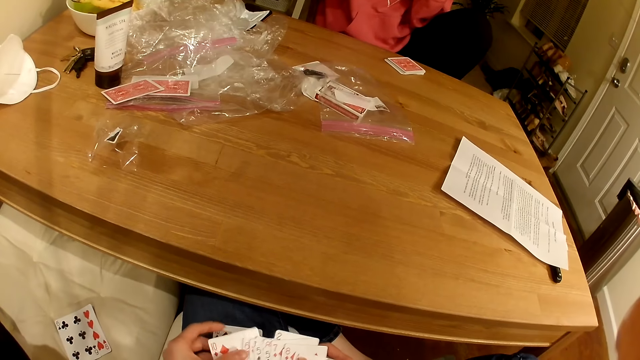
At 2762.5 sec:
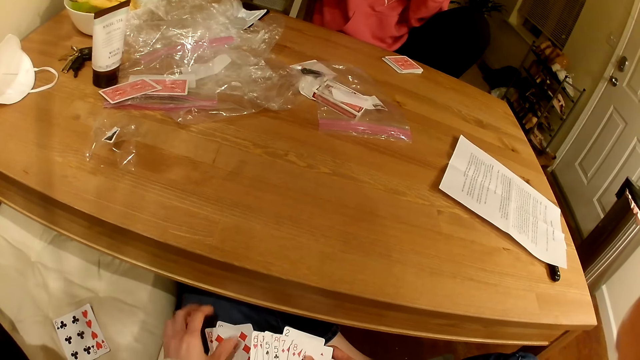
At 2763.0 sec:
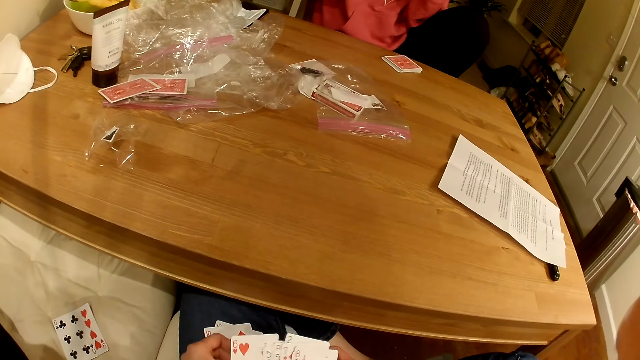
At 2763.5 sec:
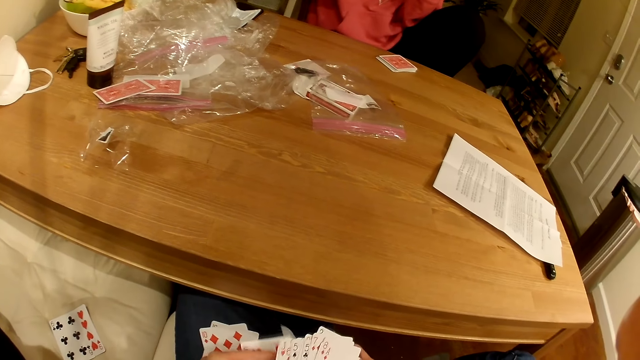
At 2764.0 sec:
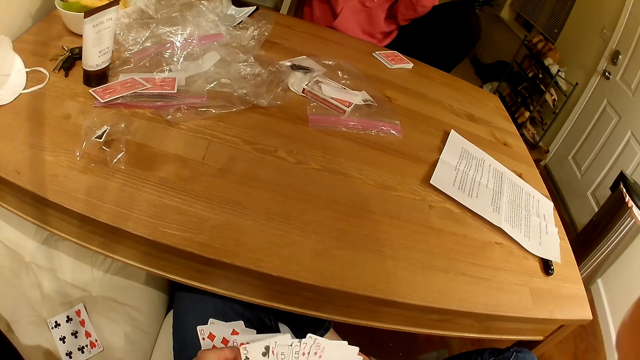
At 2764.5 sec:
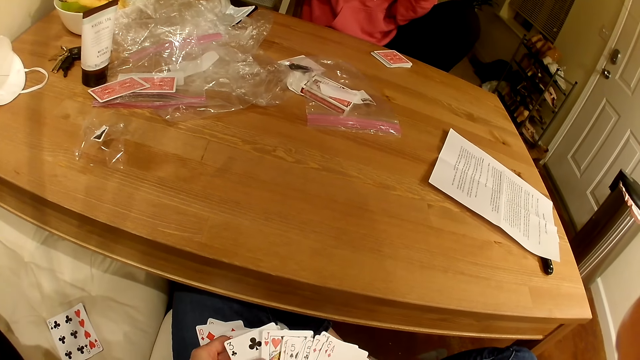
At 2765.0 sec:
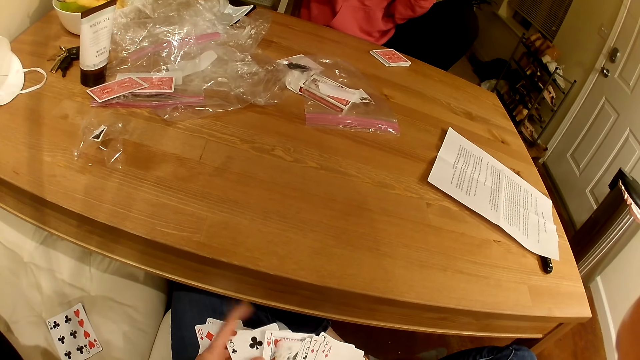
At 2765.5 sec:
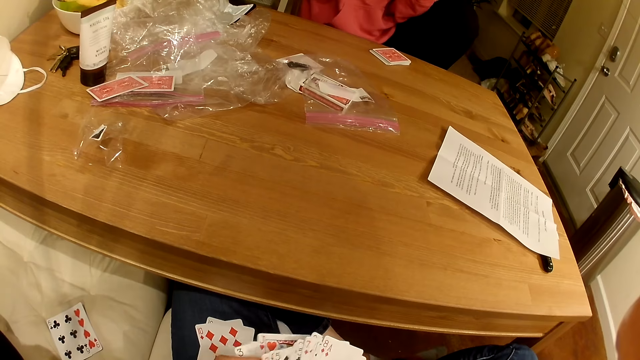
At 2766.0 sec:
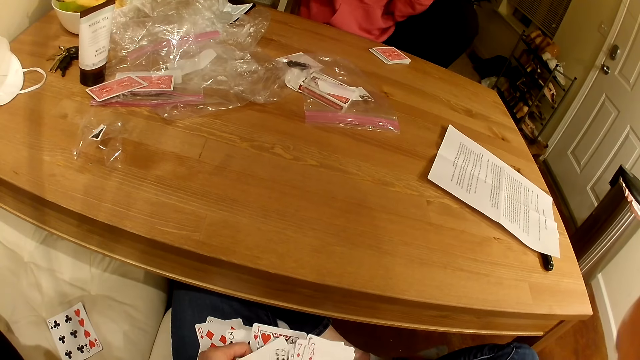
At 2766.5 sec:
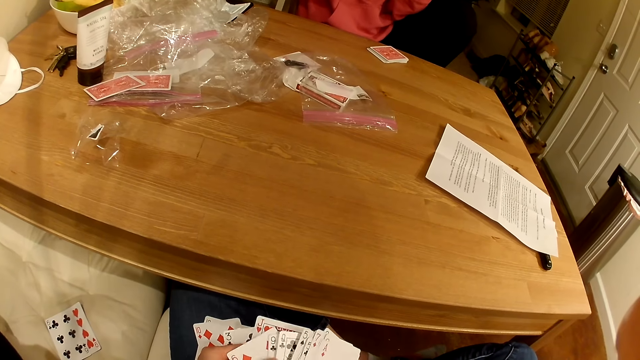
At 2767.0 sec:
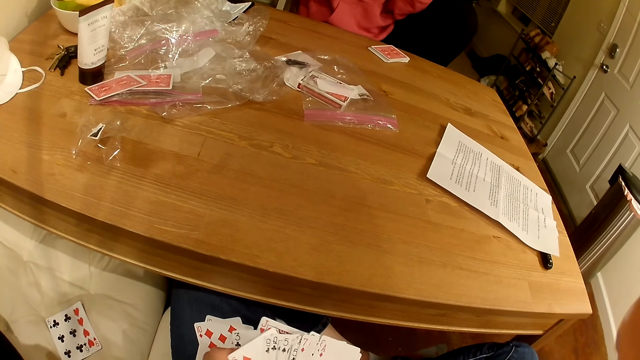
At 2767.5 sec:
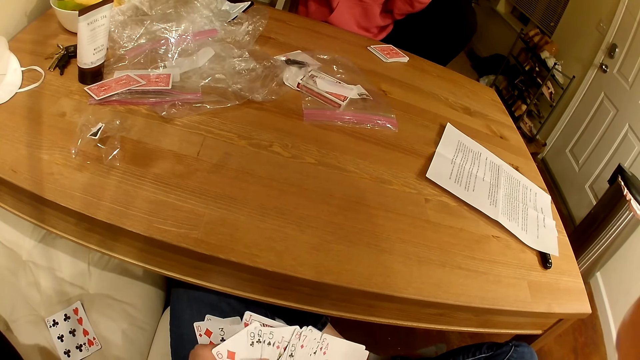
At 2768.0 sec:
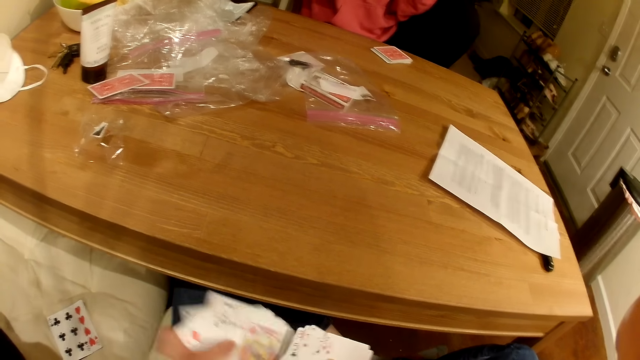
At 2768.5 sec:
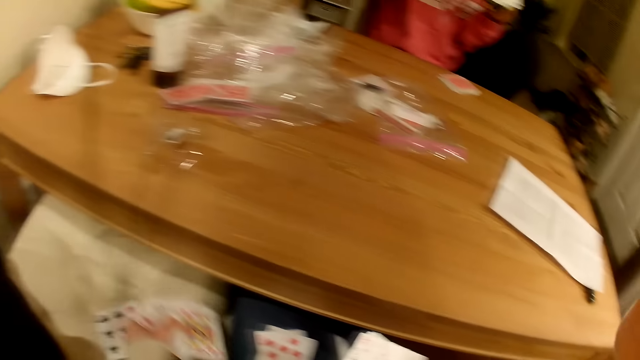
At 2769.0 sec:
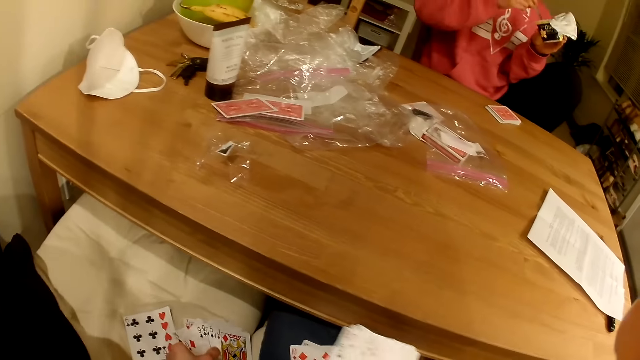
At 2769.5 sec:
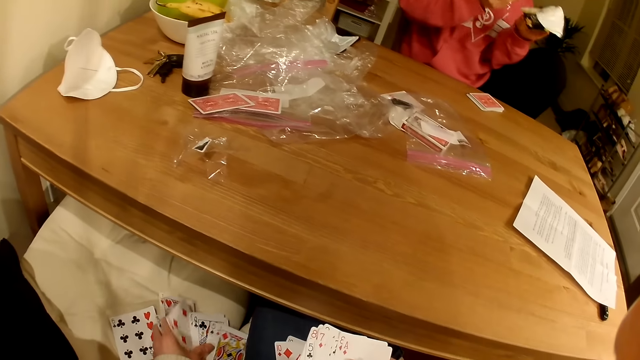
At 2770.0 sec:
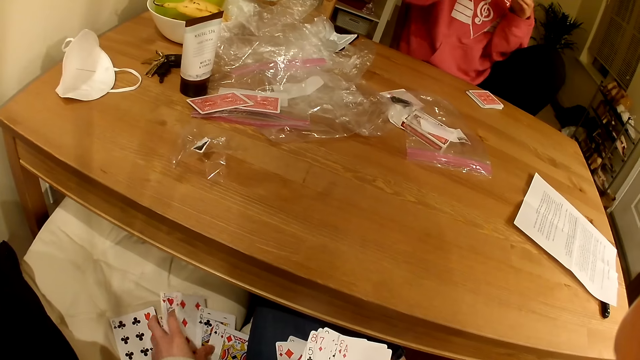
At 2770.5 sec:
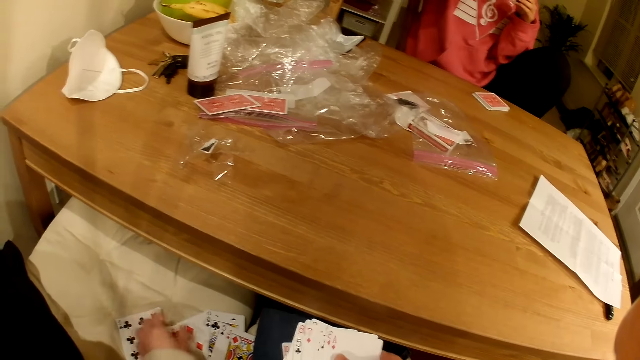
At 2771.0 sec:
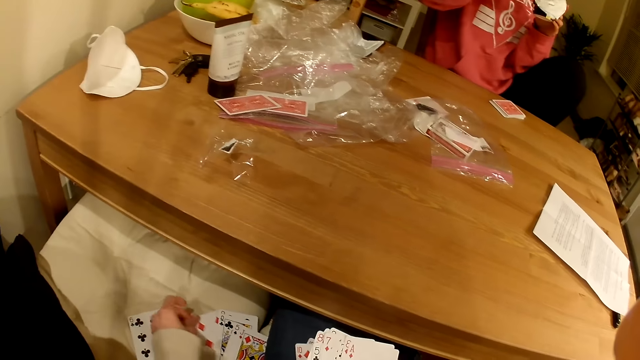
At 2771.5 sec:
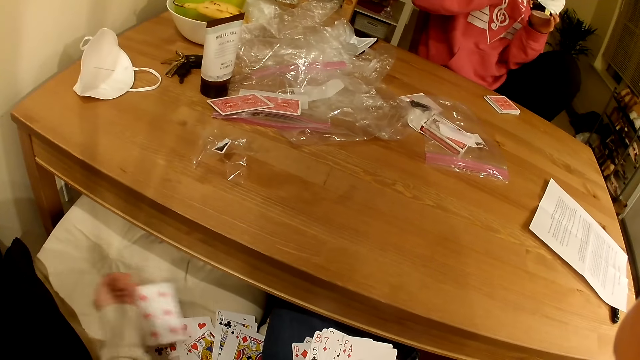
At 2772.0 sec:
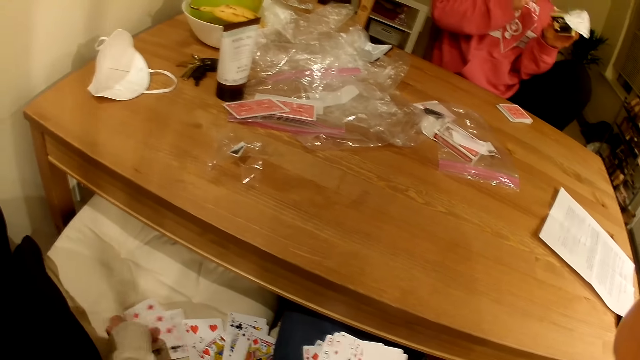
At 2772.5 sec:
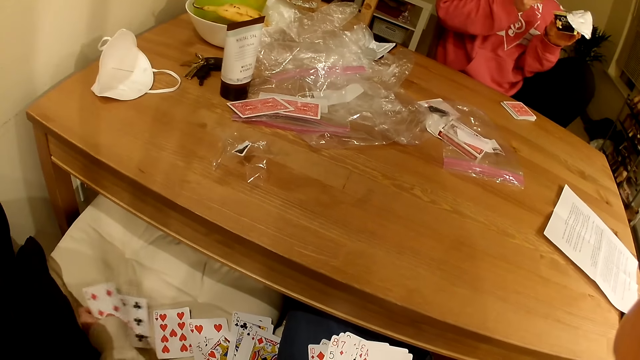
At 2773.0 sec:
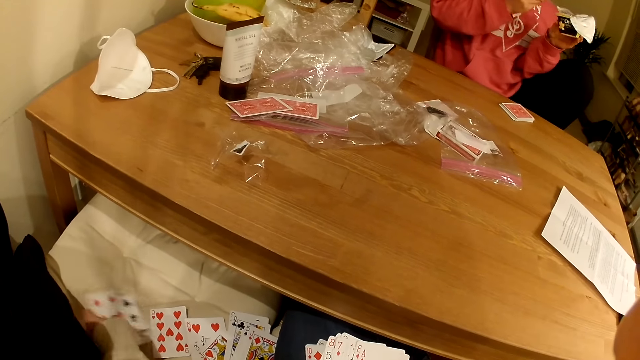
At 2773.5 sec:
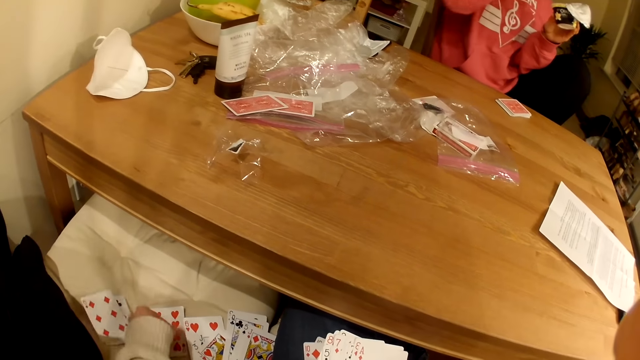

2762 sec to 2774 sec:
The camera wearer inspects their cards. They place some of their cards on the chair. They talk to a woman. They arrange the cards on the chair.

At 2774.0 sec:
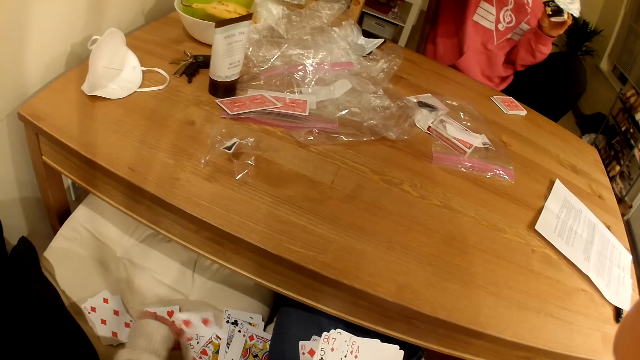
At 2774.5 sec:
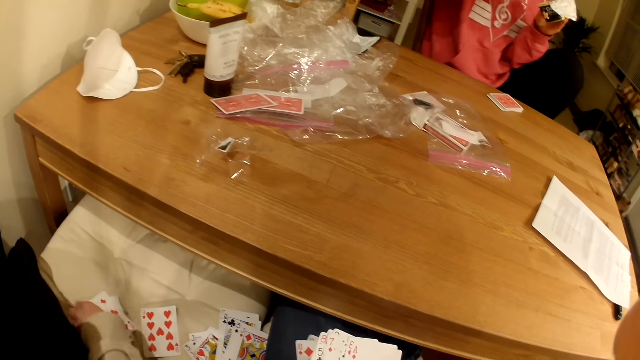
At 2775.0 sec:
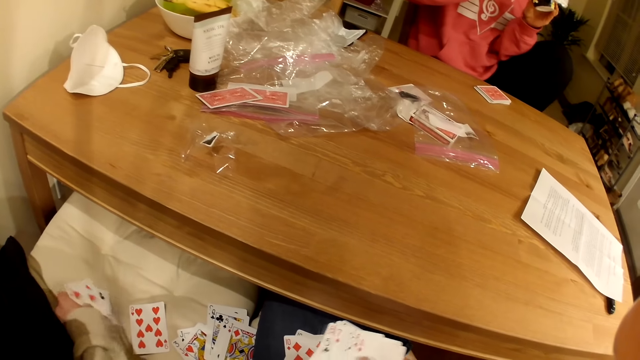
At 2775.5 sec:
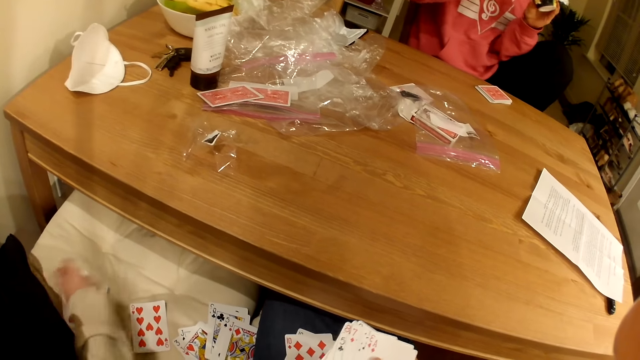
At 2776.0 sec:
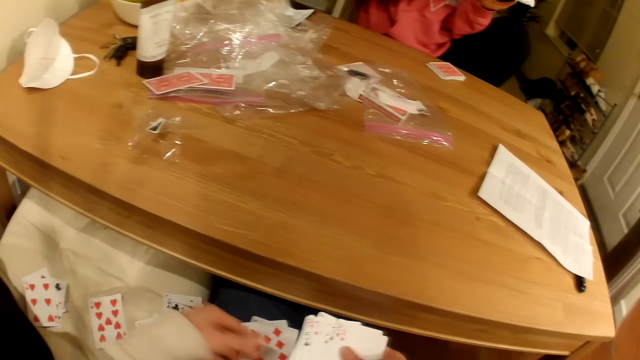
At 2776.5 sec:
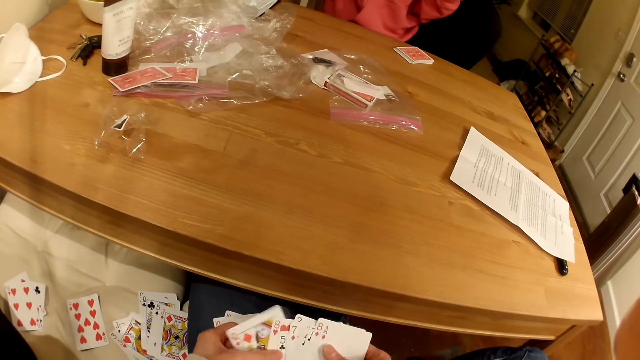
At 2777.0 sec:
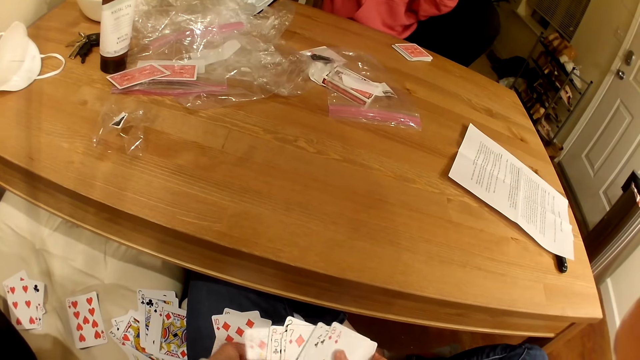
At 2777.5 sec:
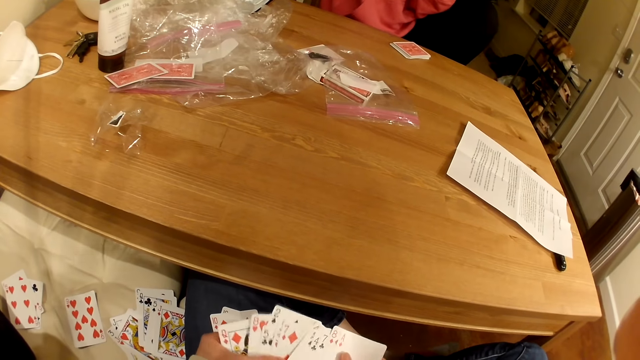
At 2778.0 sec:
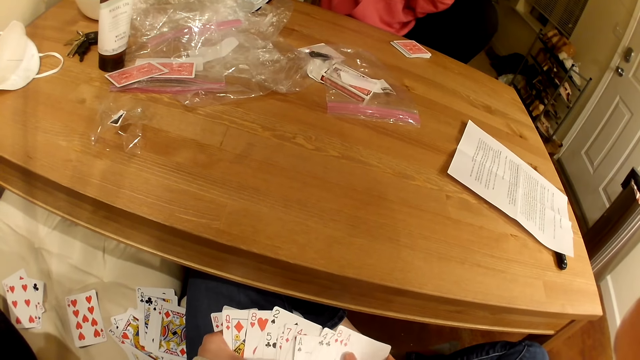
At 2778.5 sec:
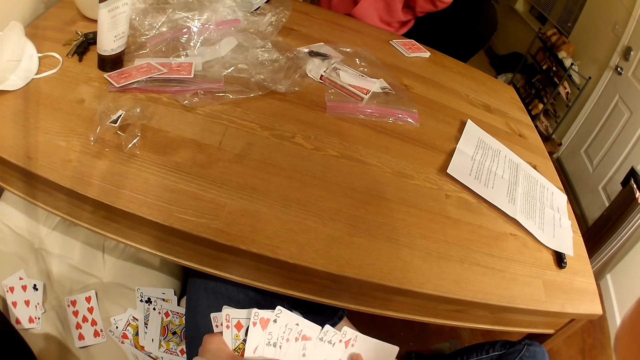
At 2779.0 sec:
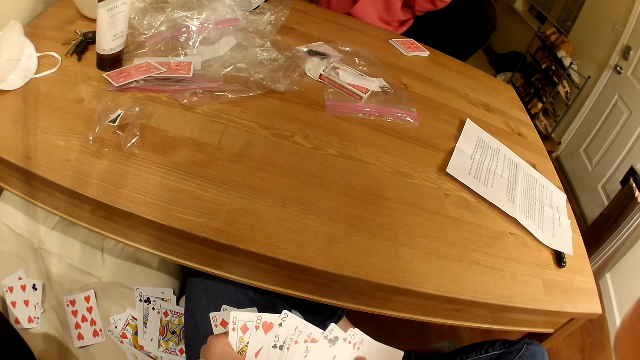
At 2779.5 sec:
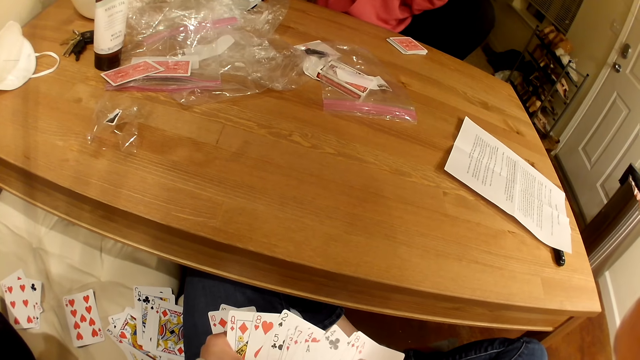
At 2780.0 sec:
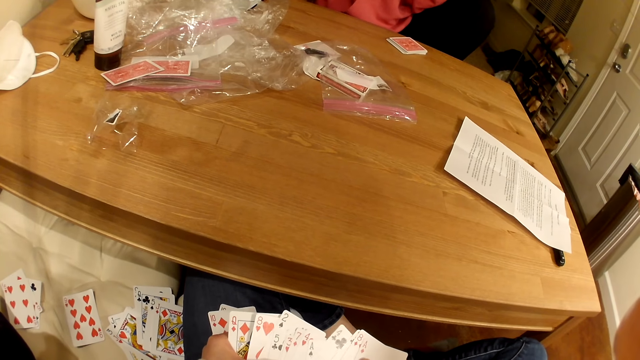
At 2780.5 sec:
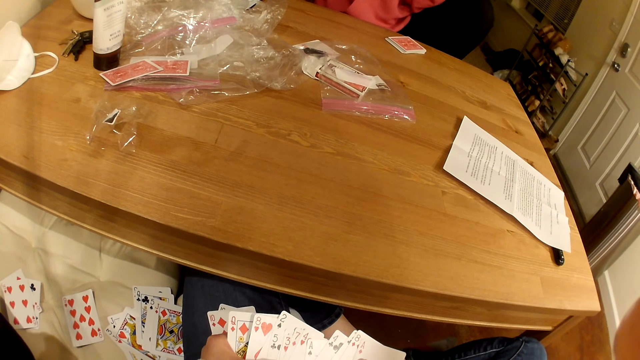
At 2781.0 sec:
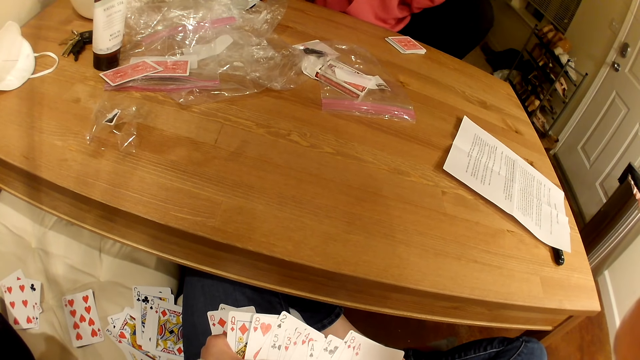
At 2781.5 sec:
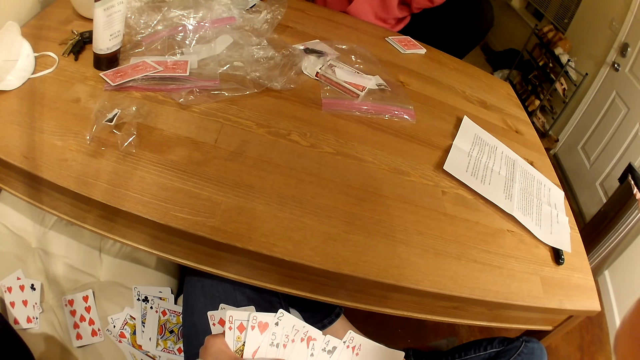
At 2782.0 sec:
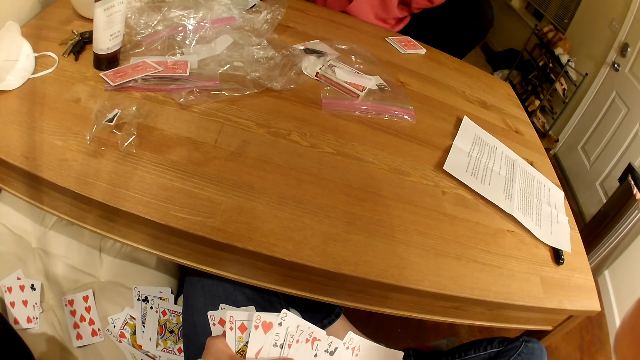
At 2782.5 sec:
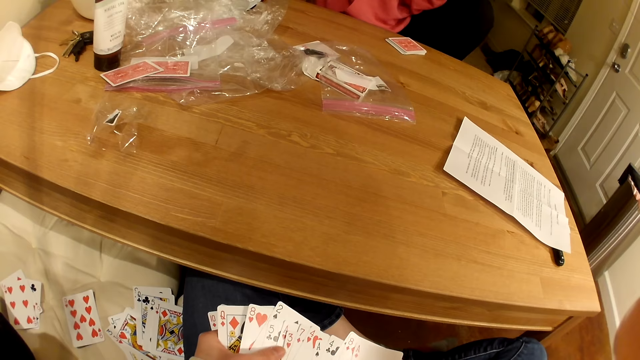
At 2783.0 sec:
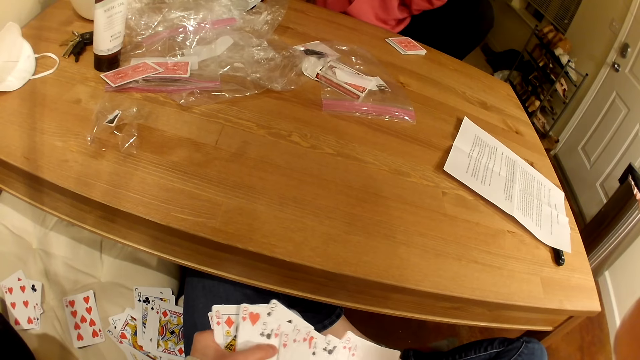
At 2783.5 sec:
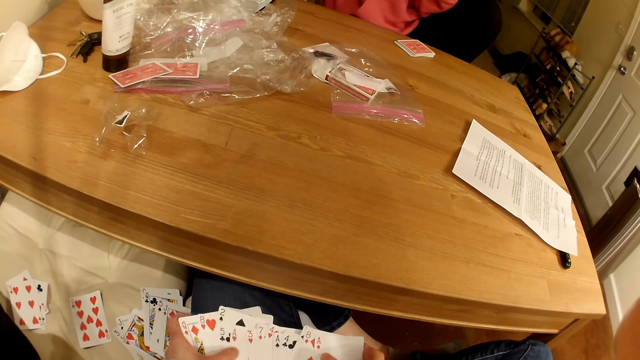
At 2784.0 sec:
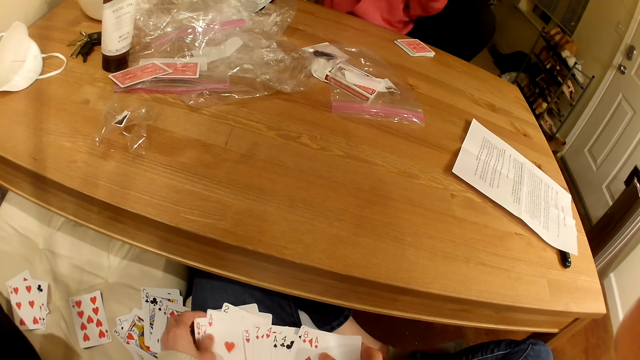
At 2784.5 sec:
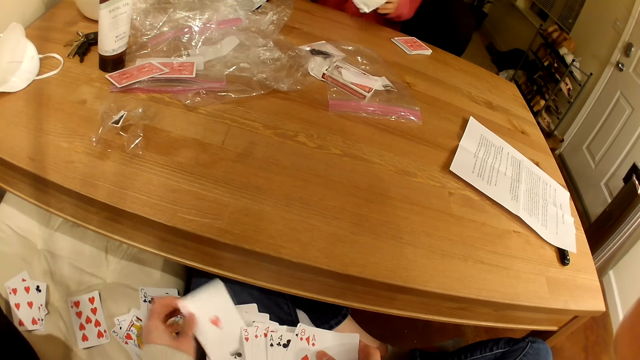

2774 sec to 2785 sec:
The camera wearer shuffles the cards. They inspect the cards in their hands.
